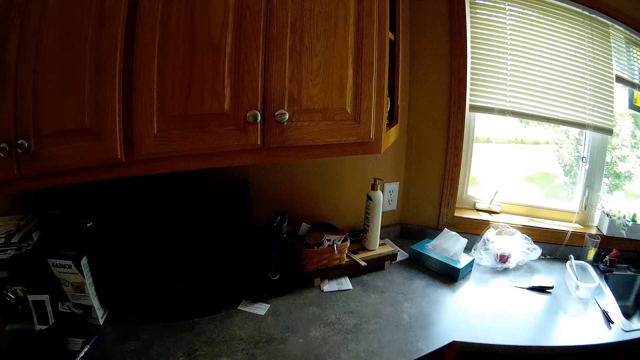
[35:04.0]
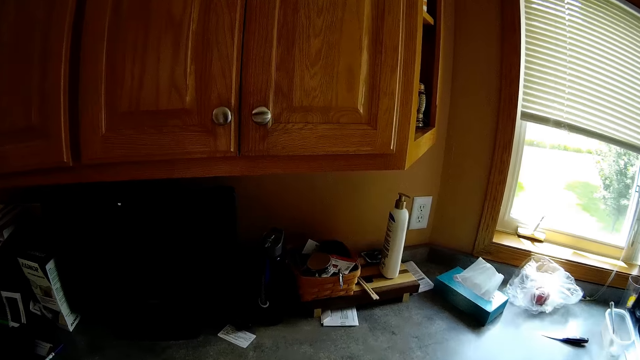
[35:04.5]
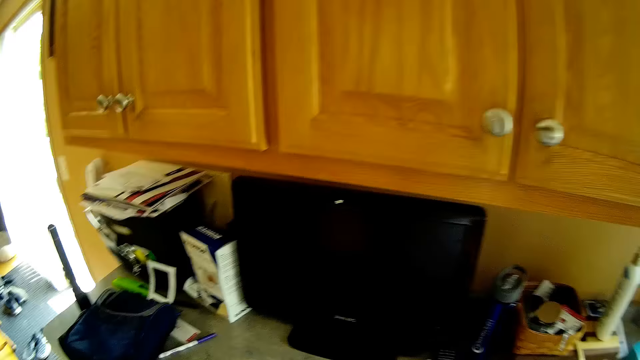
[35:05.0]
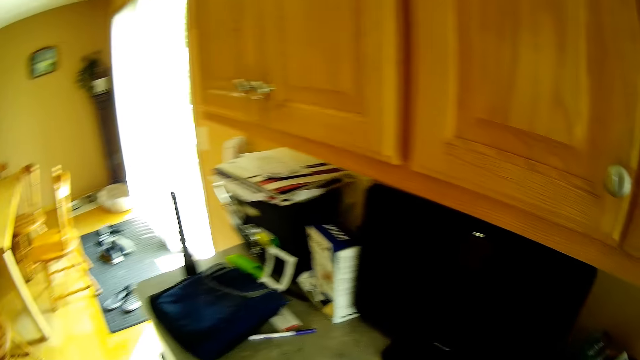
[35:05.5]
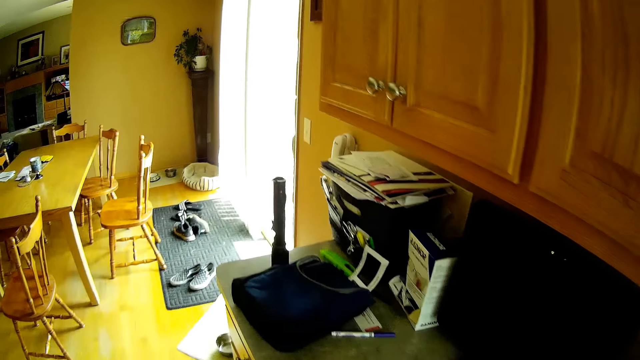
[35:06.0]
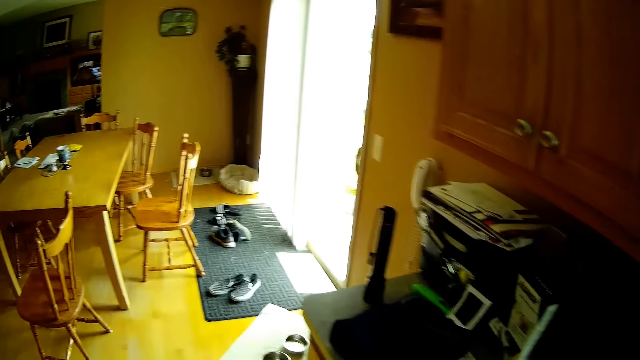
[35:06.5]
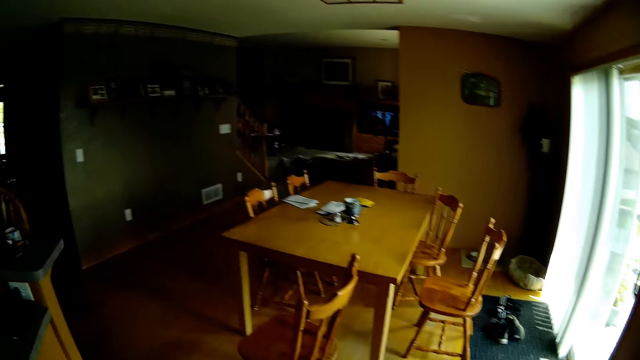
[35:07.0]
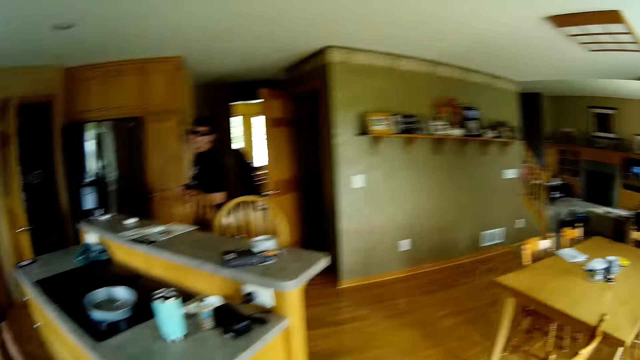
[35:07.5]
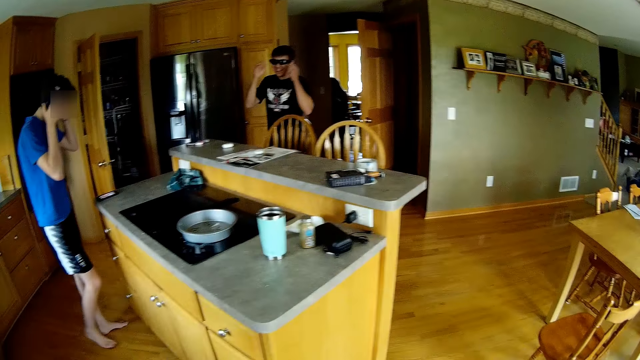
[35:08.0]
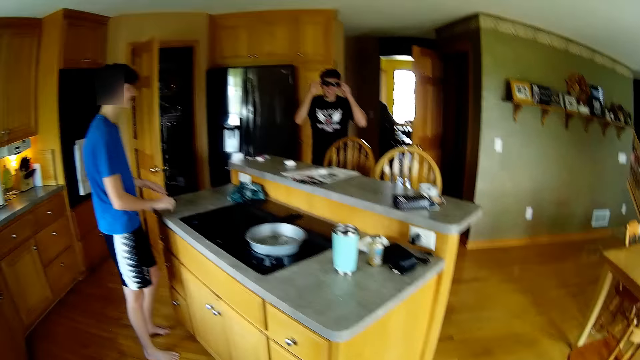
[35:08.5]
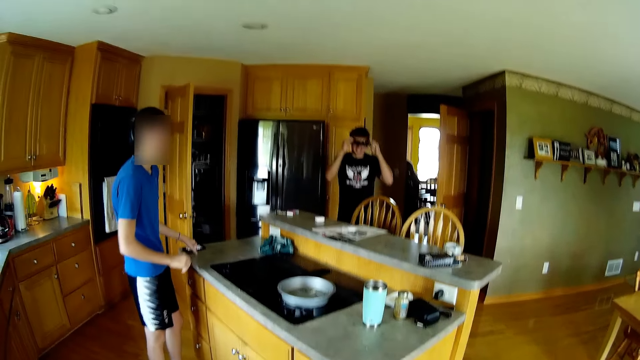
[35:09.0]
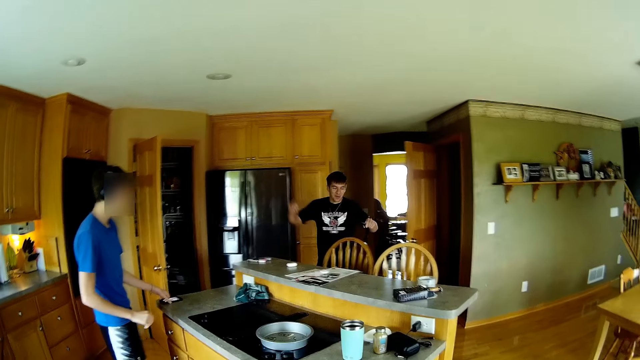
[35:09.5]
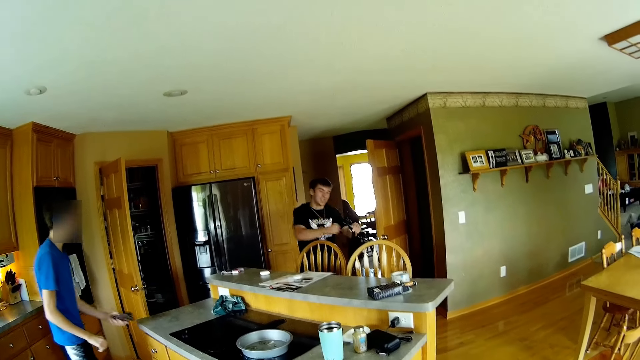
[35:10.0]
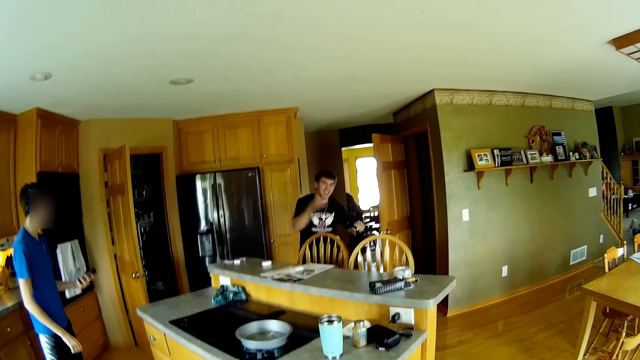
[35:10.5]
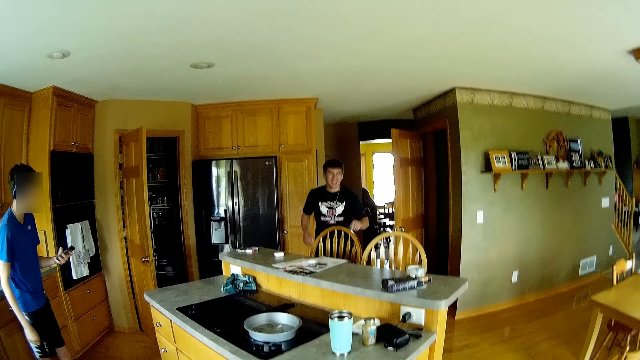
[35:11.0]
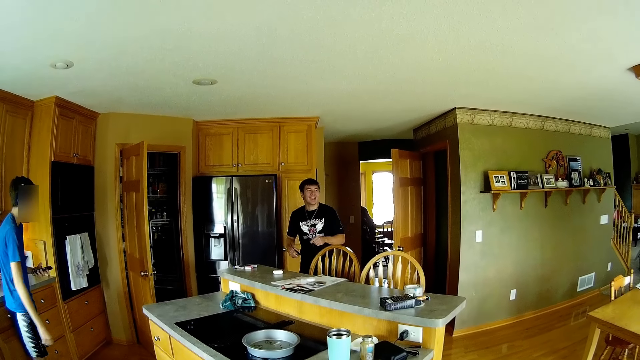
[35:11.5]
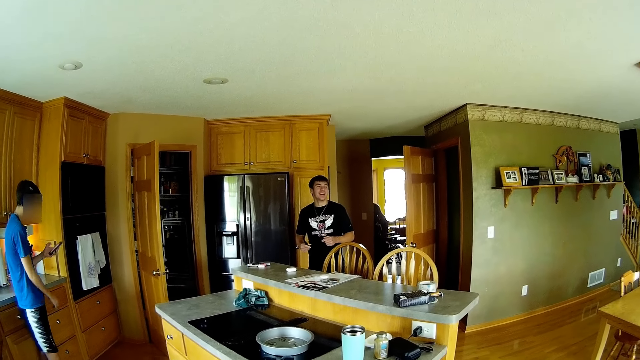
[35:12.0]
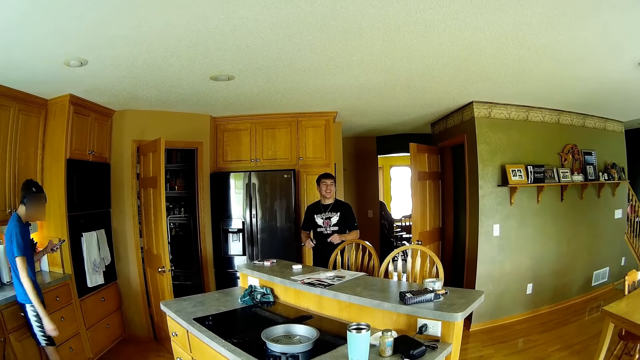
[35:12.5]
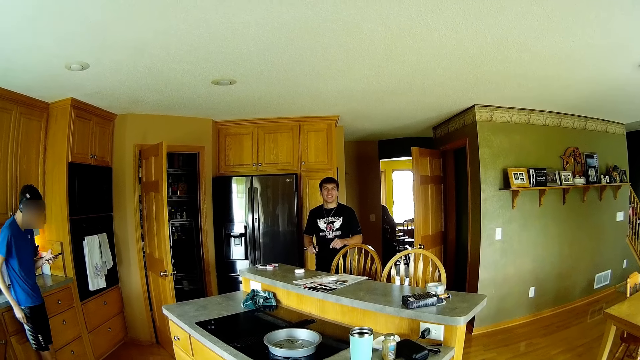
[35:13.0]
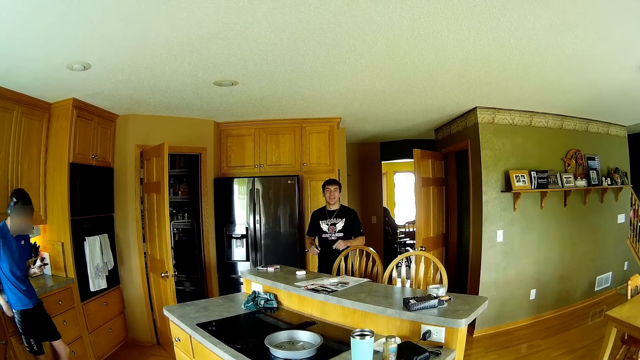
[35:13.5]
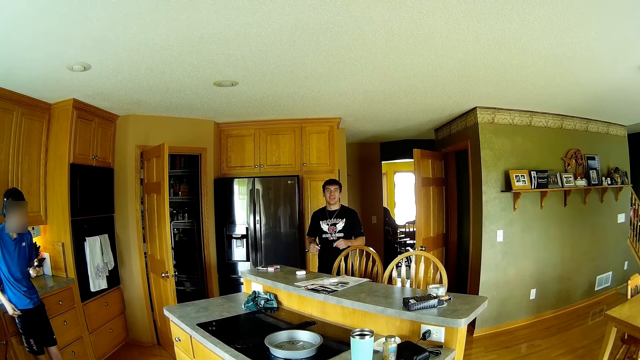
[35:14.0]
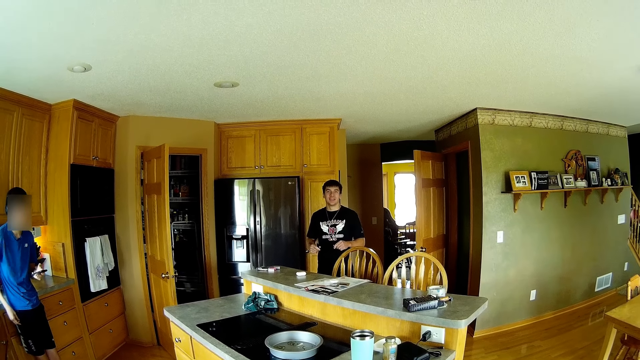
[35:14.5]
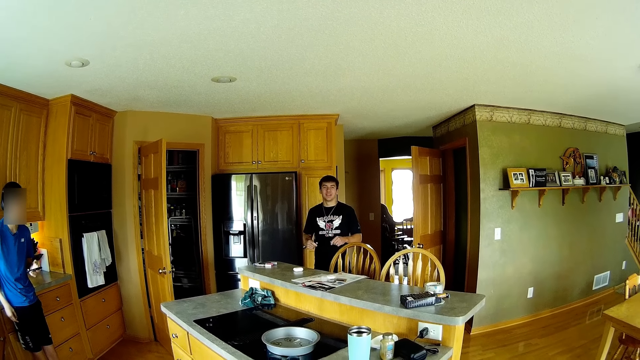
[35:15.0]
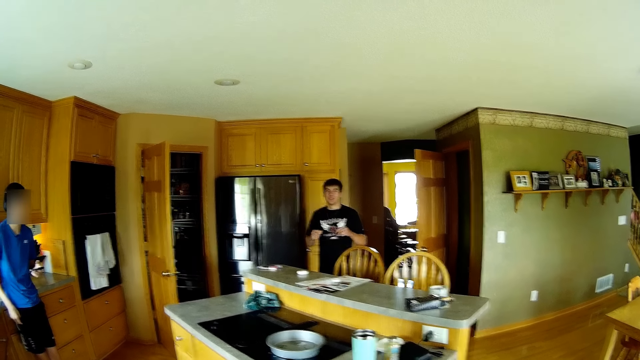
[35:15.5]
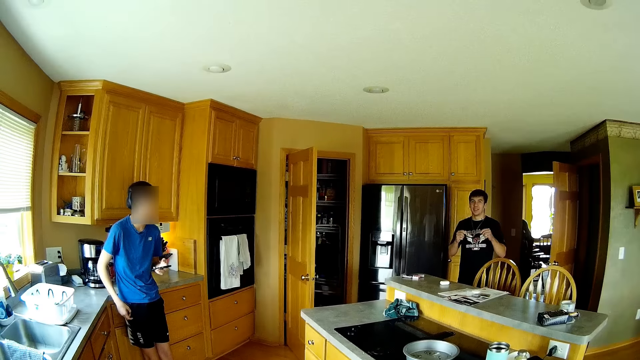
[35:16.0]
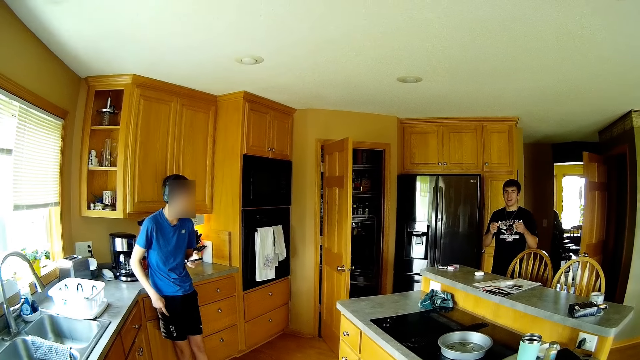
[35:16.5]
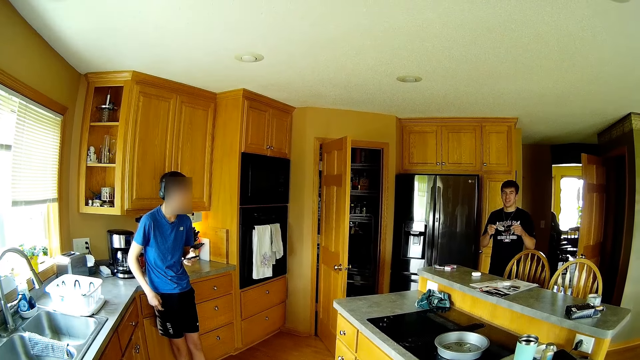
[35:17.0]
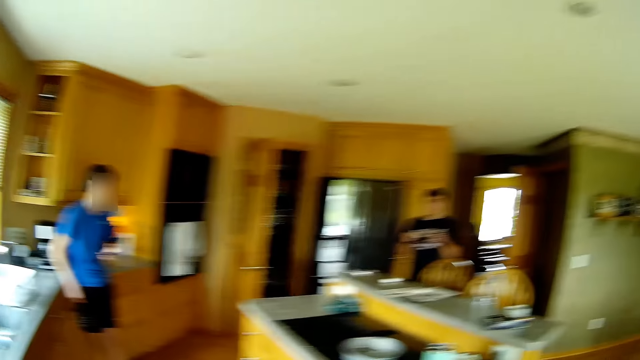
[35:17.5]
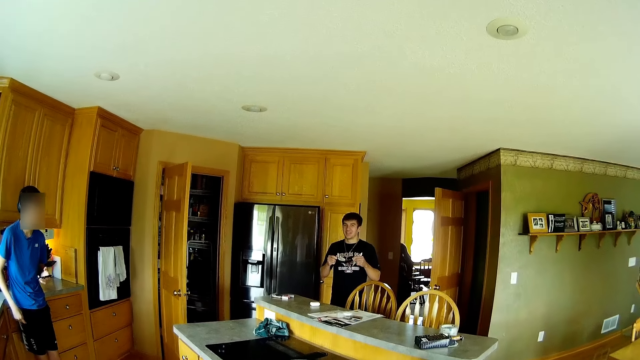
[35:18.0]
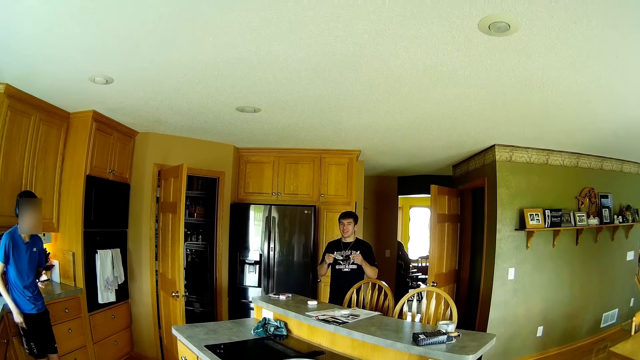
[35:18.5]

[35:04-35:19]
A man removes his sunglasses. Another man picks up a phone with his left hand from the kitchen counter. The other man steps back from the kitchen counter. The first man moves his right hand up and down. The other man swings his right hand and leans on the kitchen counter. The camera wearer looks around. The first man holds his sunglasses.

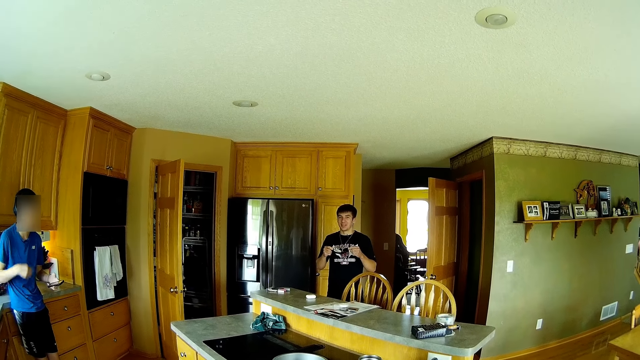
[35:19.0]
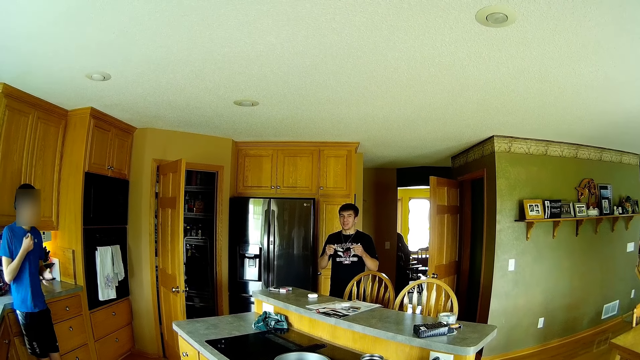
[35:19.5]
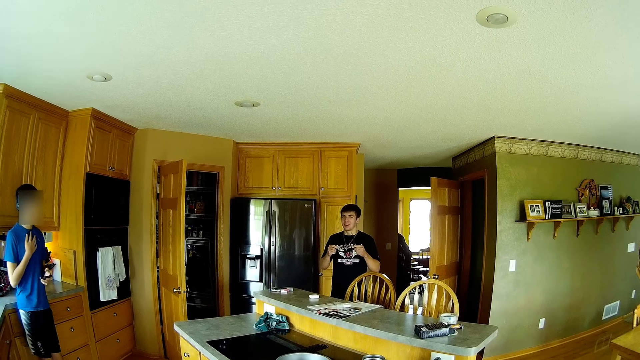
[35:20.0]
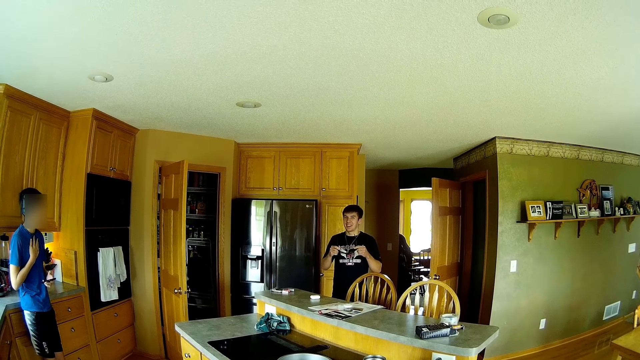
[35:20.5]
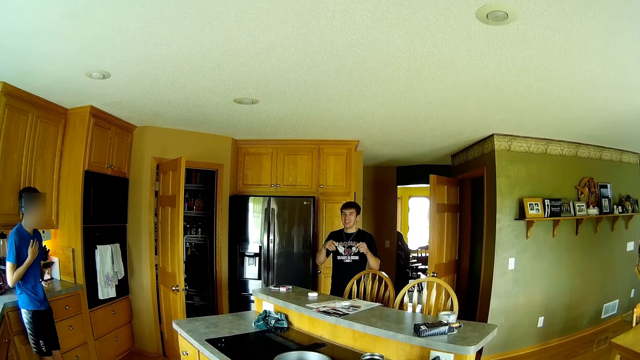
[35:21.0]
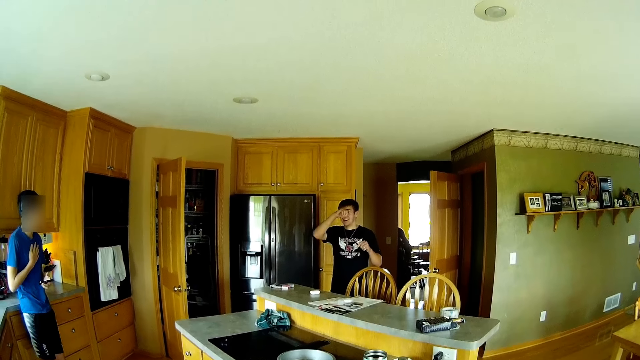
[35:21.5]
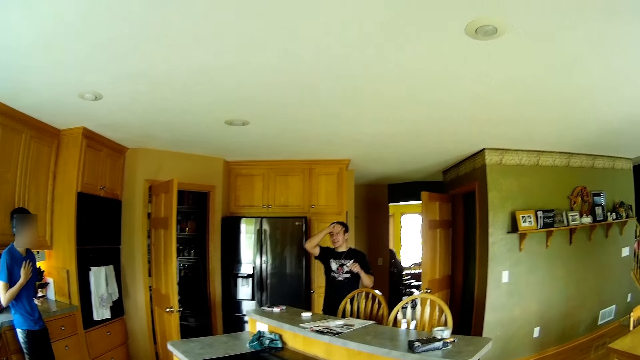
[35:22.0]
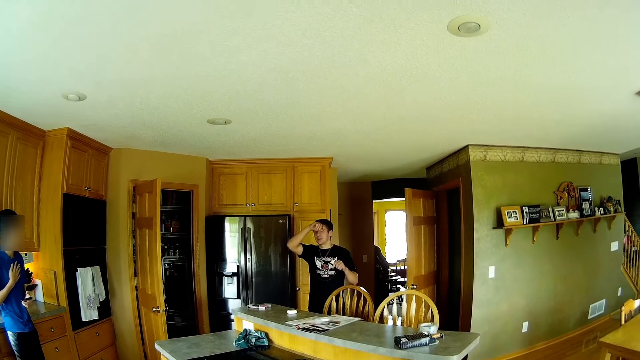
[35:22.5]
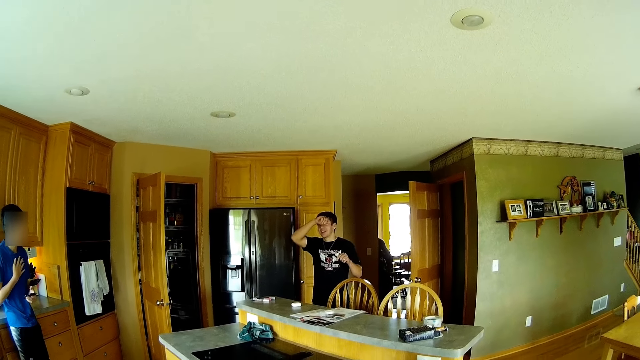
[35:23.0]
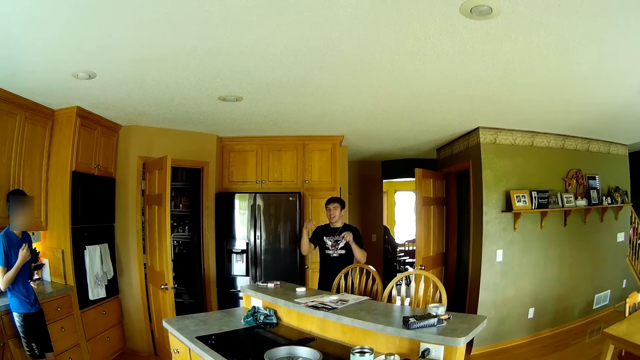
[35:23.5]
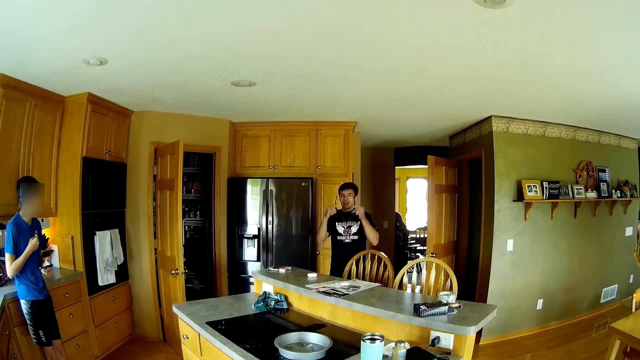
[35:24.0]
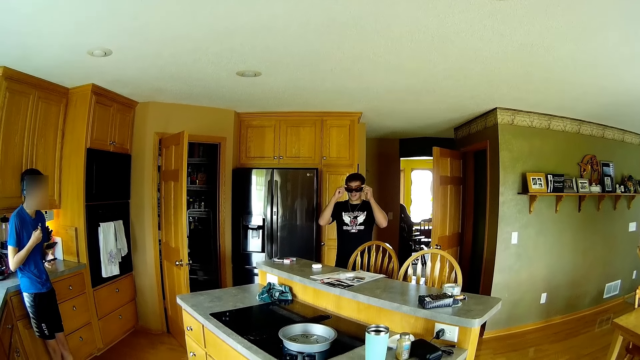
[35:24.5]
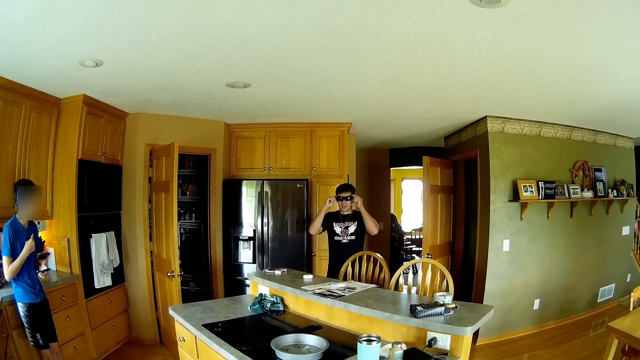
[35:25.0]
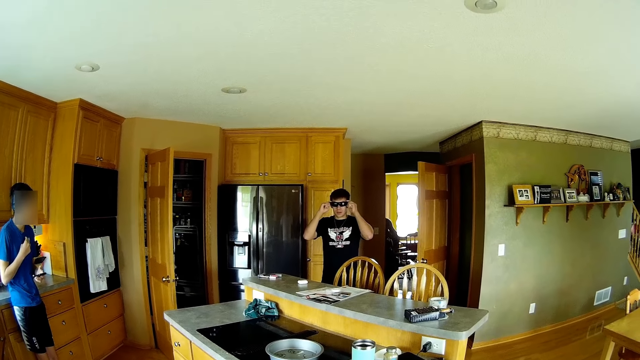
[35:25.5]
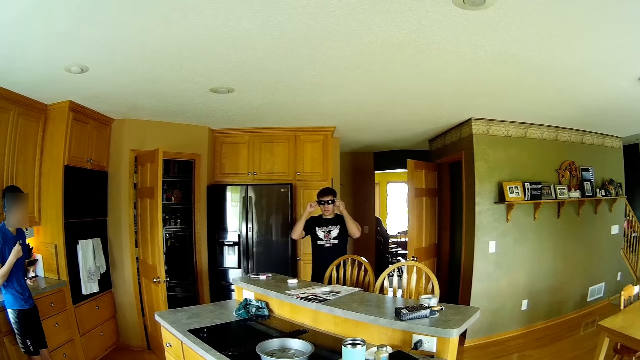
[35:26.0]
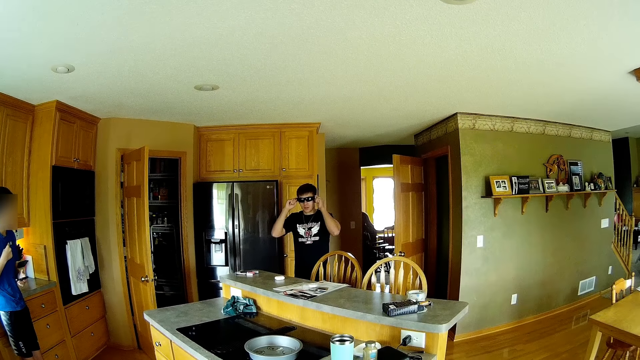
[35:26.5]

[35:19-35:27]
A man adjusts his t-shirt with his right hand. Another man rubs his head with his right hand and wears sunglasses.
